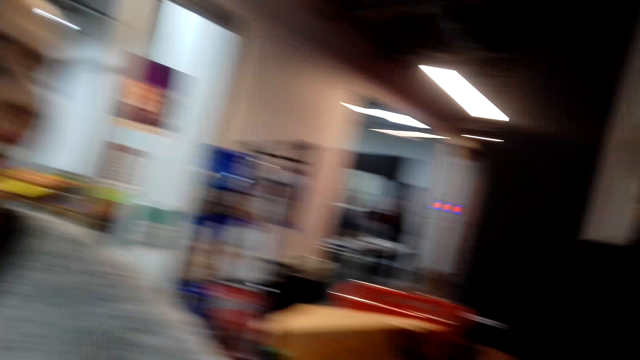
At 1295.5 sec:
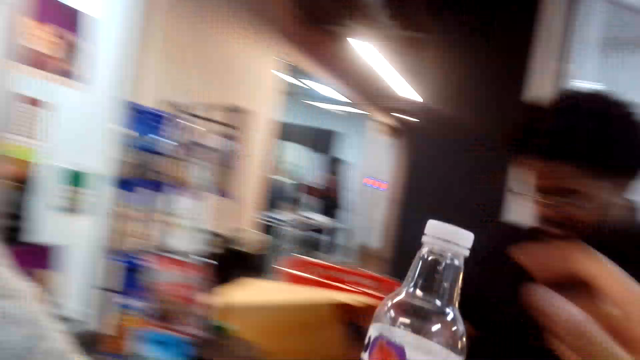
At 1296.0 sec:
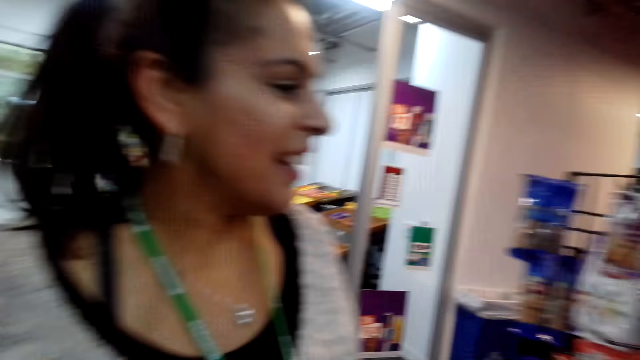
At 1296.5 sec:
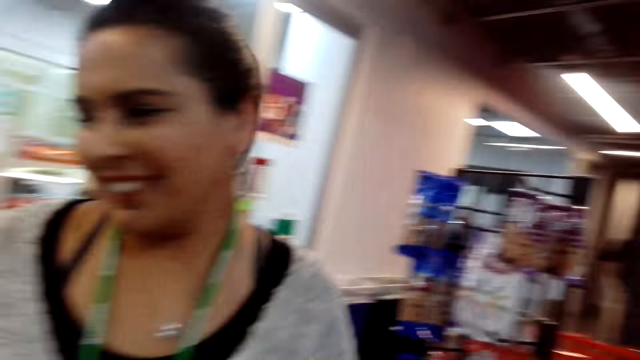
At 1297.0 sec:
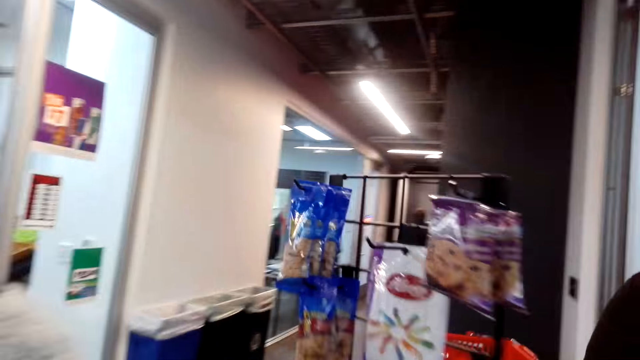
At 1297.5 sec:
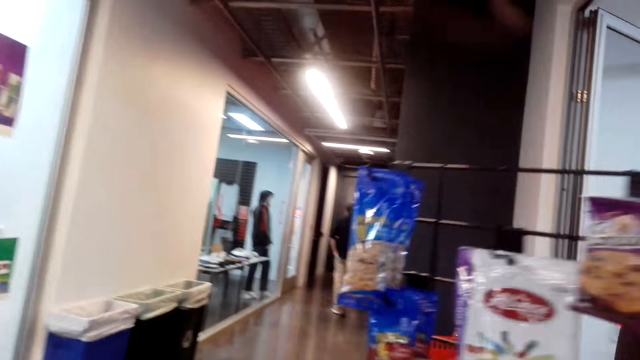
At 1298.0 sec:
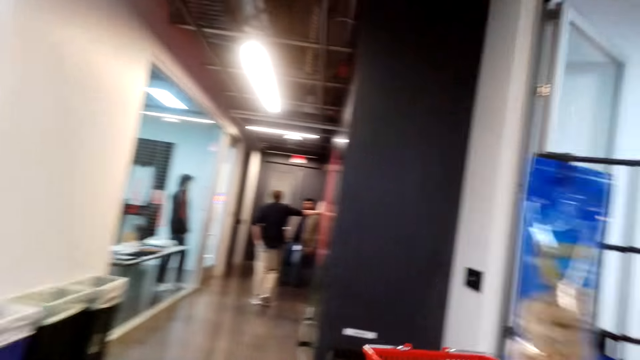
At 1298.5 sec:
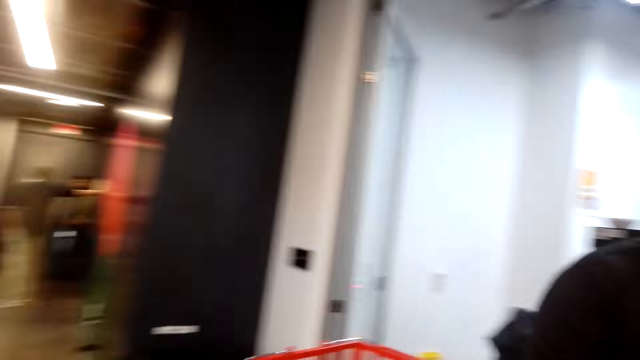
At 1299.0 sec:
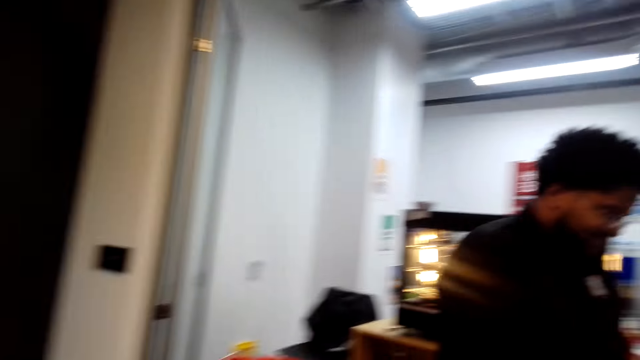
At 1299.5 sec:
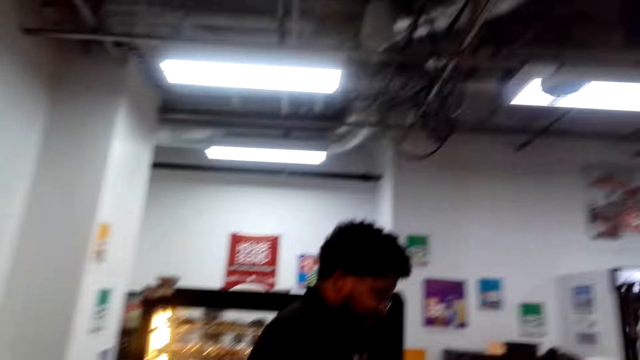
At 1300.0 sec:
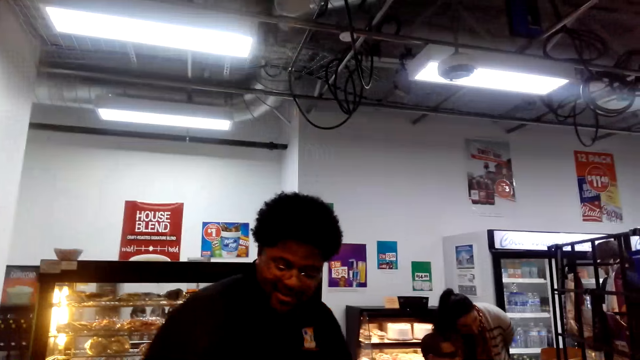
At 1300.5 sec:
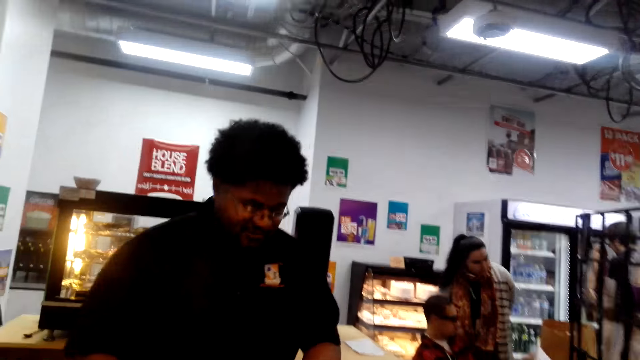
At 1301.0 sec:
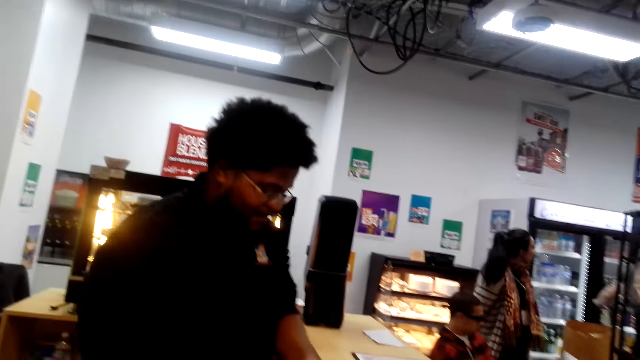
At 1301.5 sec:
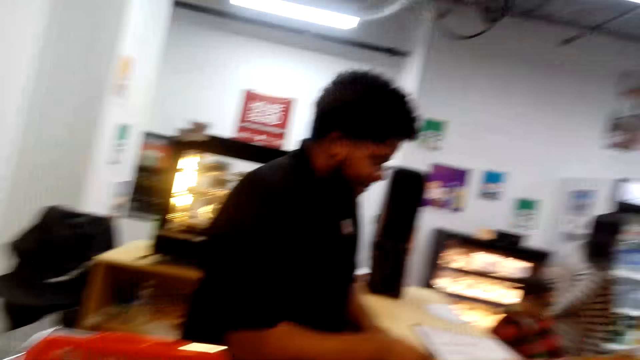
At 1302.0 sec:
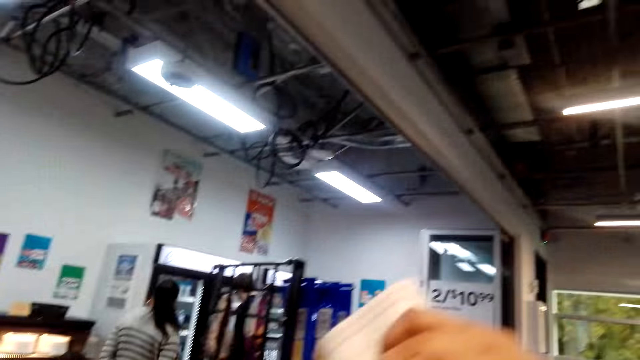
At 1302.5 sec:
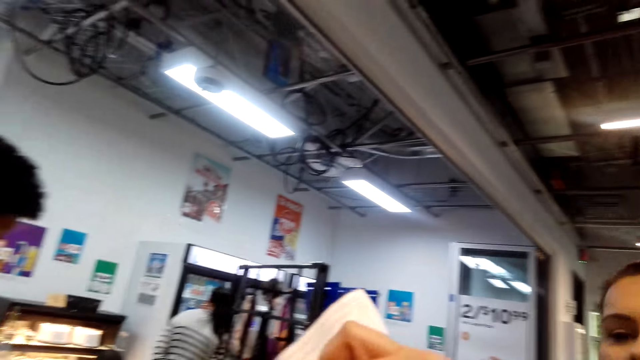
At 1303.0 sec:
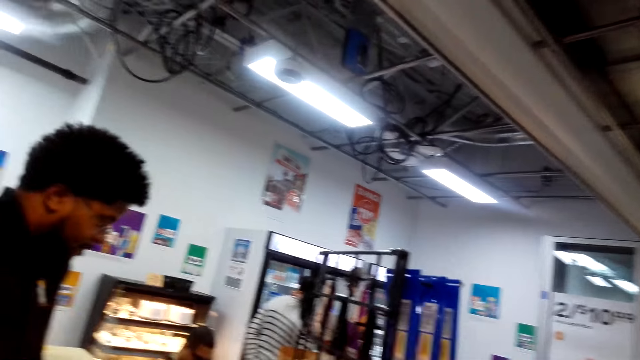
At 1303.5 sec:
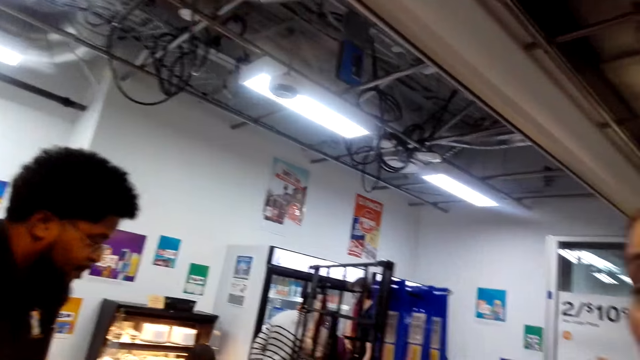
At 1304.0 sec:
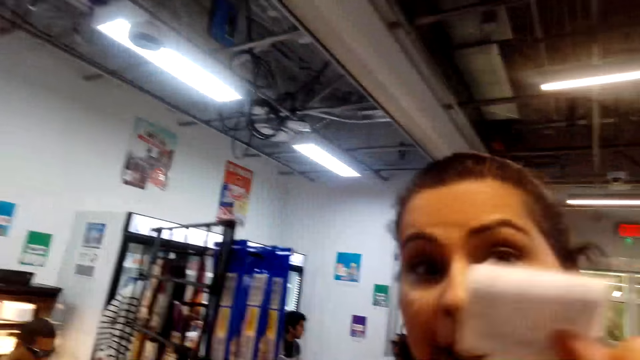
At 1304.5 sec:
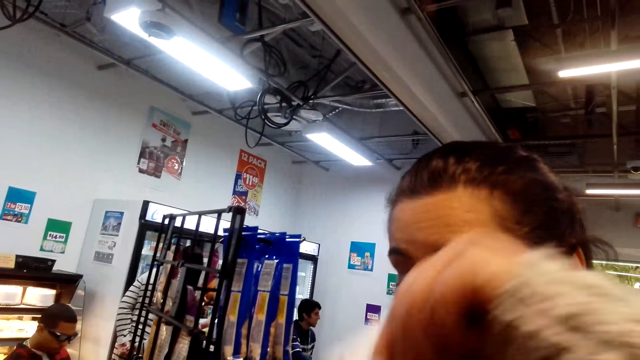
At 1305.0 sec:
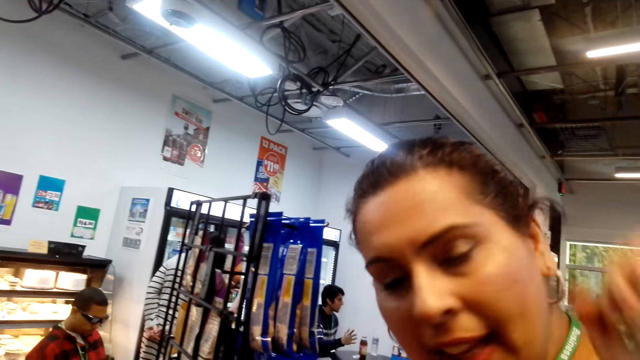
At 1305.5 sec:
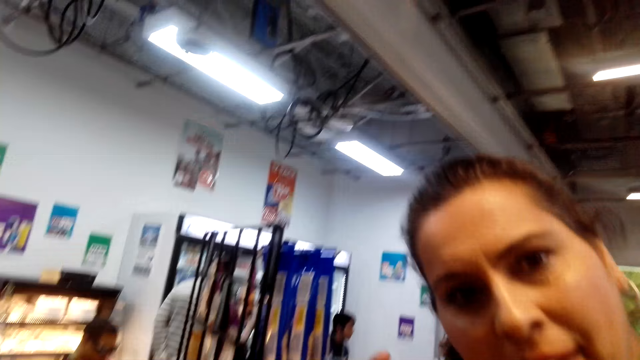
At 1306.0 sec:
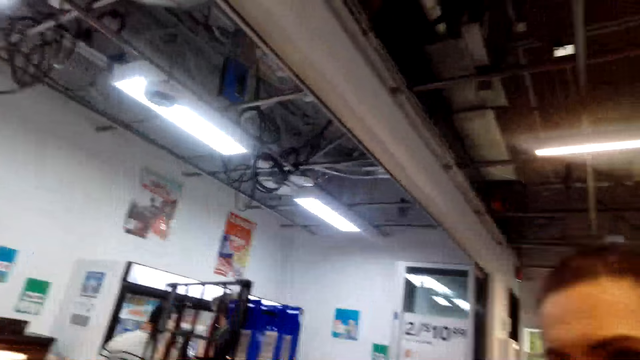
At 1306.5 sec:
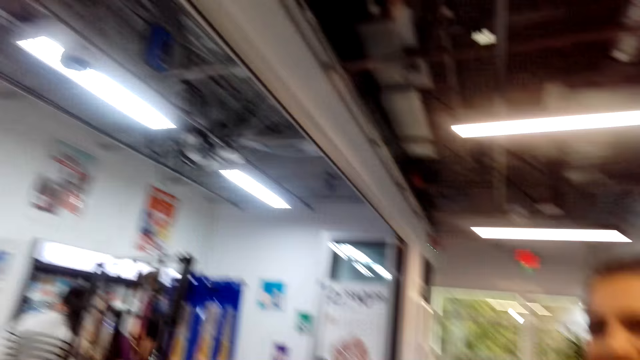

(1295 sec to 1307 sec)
The camera wearer gives the lady bottled water. They walk around, talk to the cashier, look at the cashier, and pick the shopping bag. The lady lifts the receipt and talks to the camera wearer. The camera wearer looks at the lady.

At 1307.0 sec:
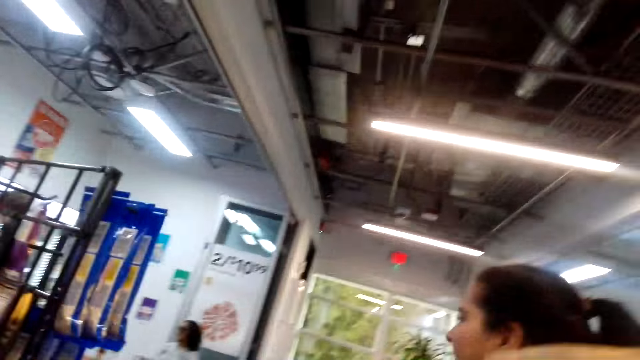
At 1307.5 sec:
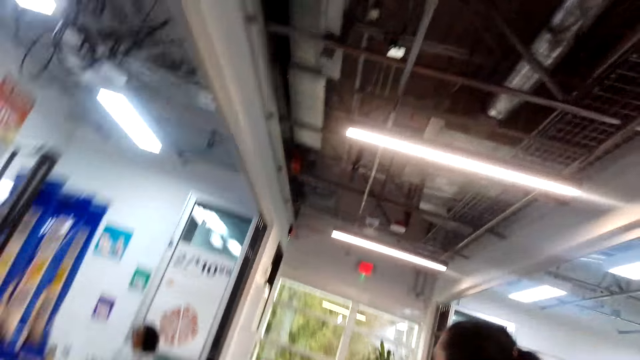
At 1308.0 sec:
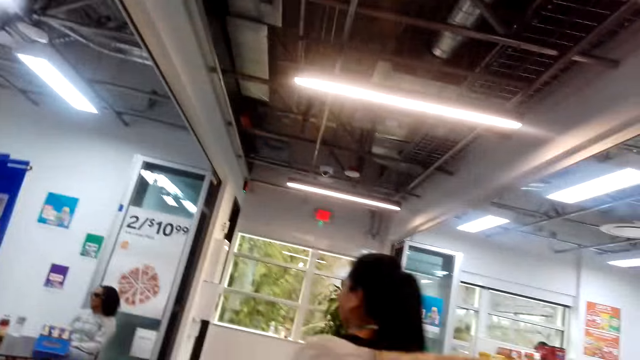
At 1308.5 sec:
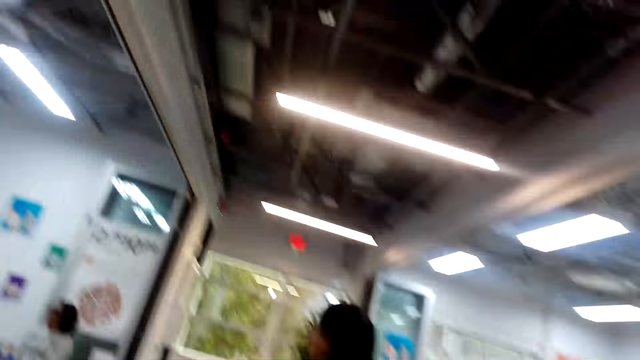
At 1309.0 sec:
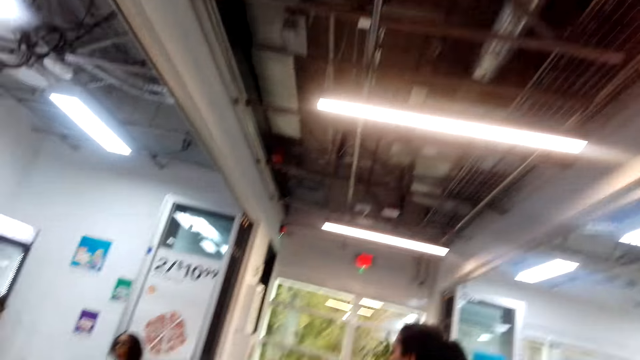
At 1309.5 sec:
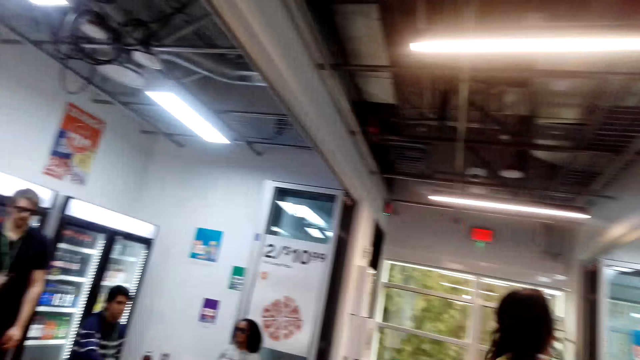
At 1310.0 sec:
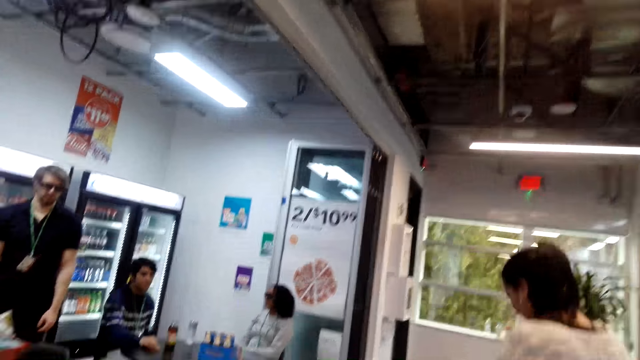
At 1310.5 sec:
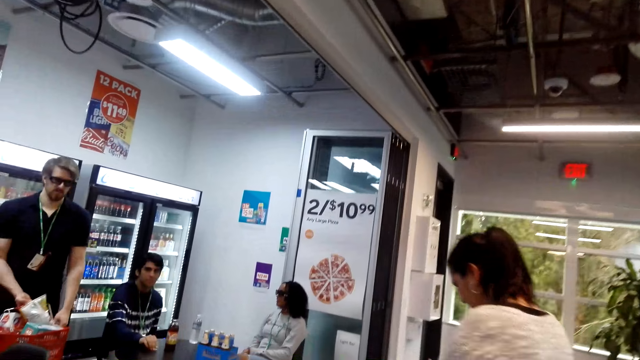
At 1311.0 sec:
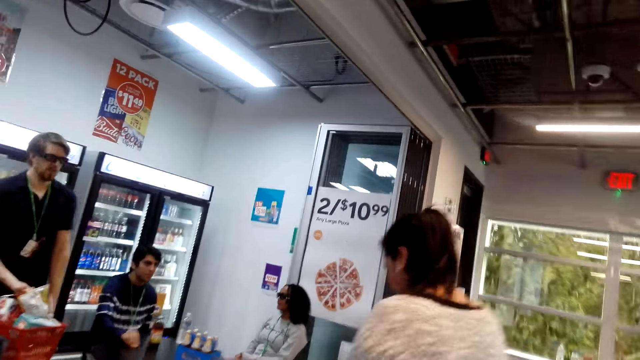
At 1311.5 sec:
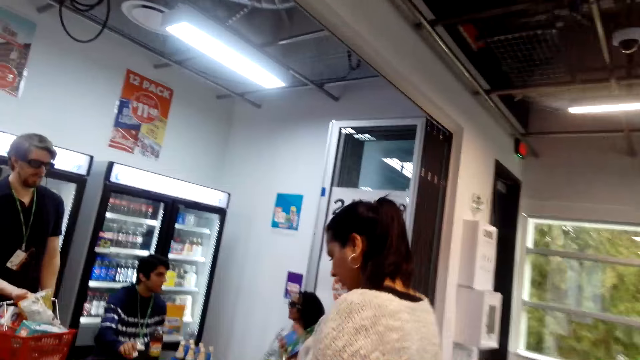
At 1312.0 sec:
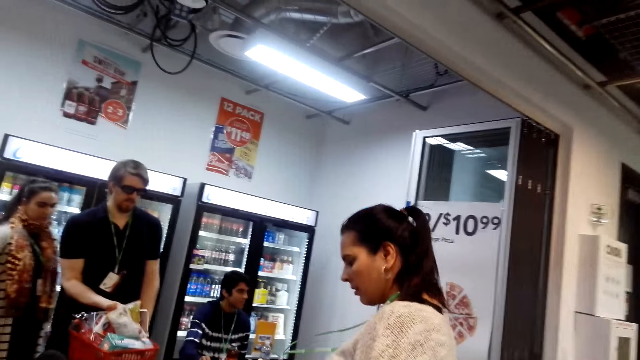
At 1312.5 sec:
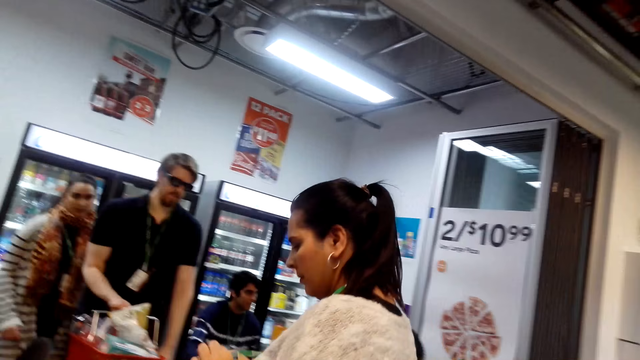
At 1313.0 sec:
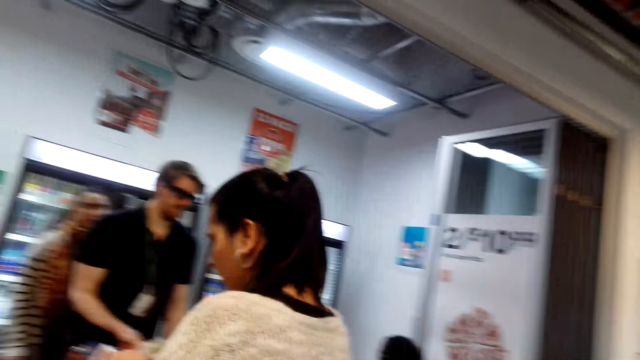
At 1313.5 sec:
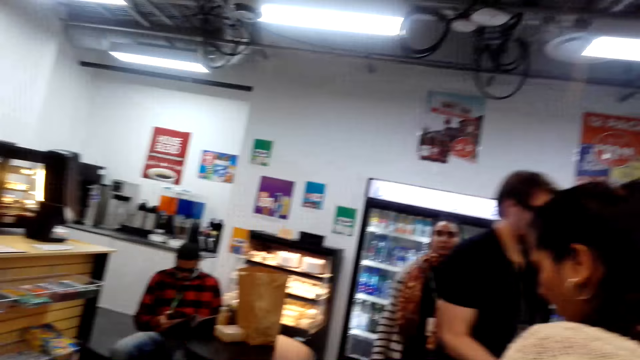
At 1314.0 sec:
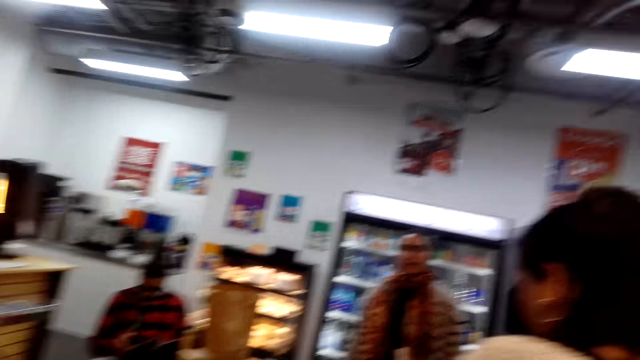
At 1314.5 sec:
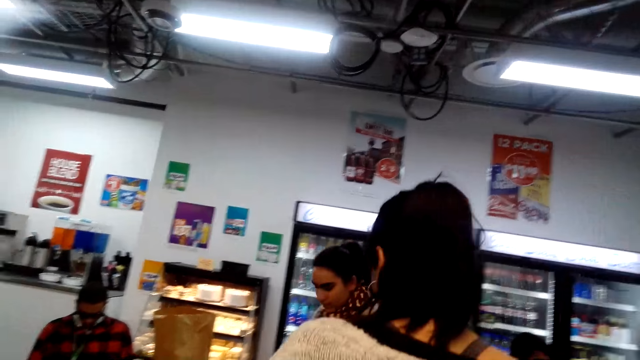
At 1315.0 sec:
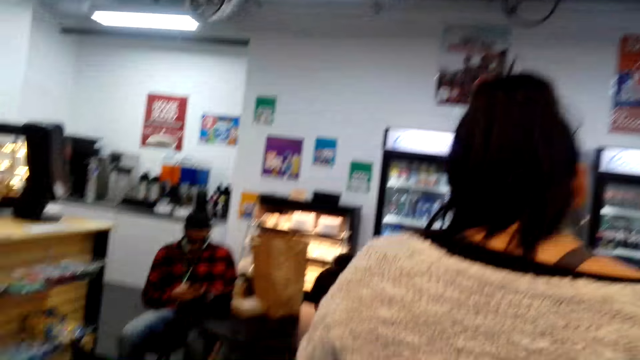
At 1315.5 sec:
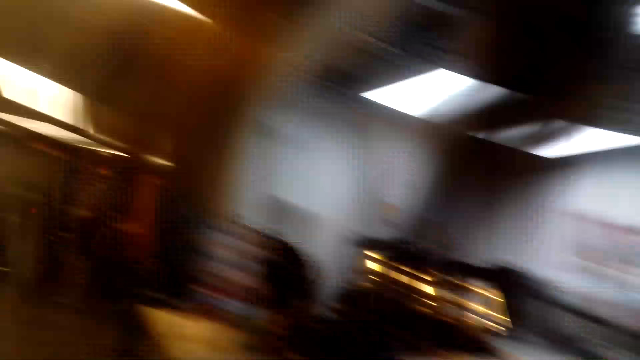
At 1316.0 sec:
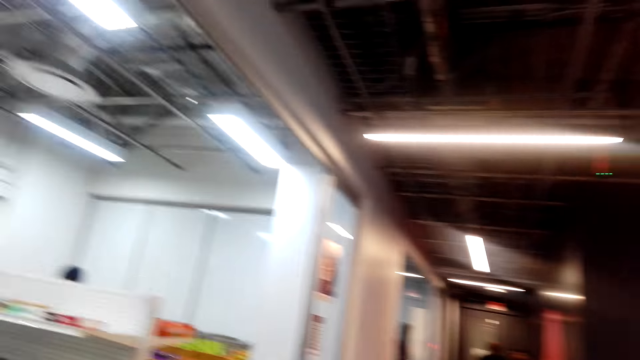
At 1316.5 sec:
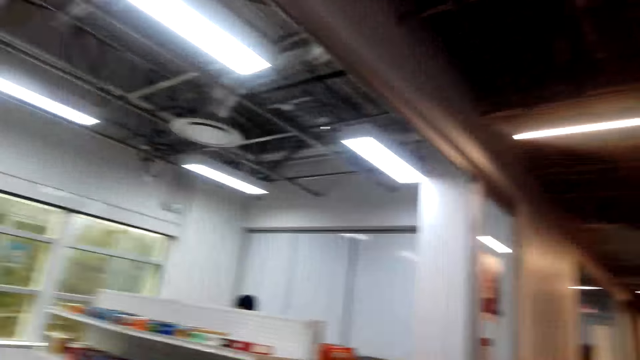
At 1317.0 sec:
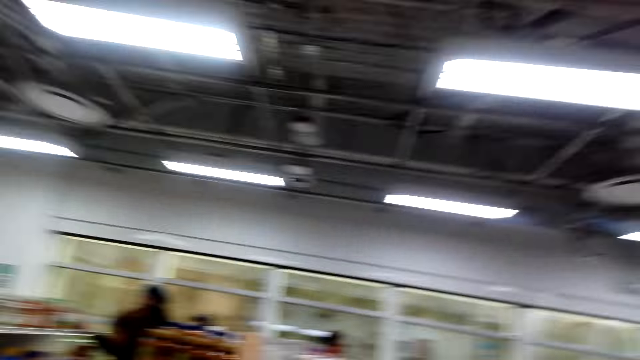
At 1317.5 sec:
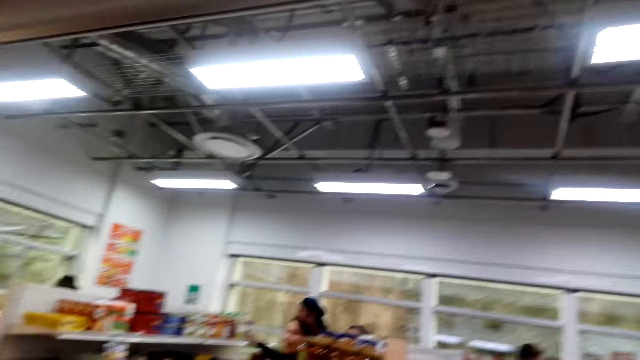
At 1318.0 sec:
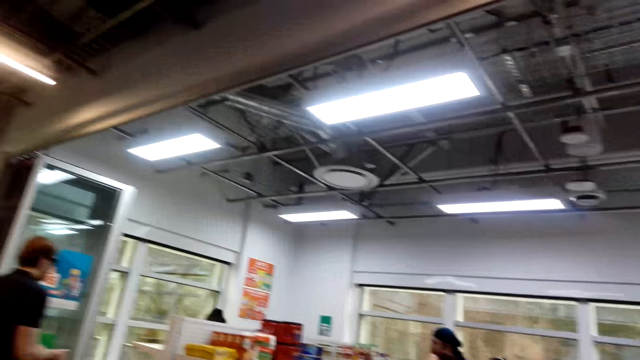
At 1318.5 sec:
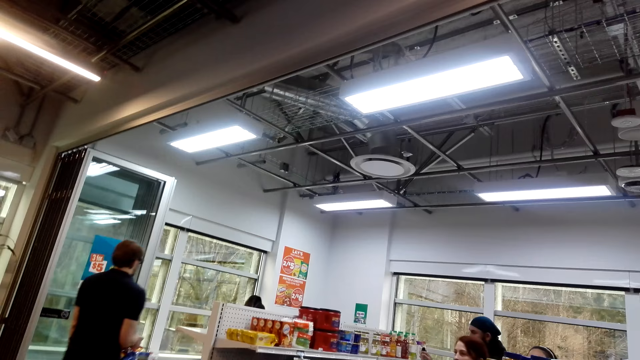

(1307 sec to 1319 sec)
The lady walks around. The camera wearer walks around. A person carries a basket. The camera wearer walks around and looks around.
